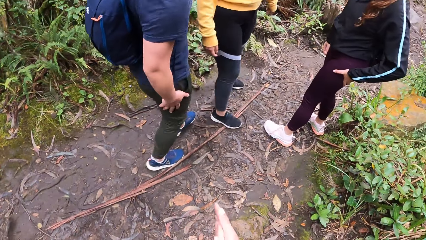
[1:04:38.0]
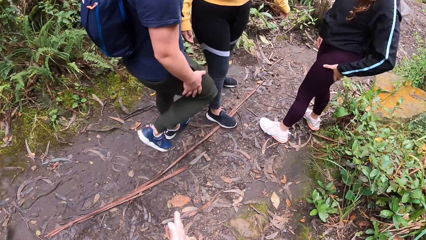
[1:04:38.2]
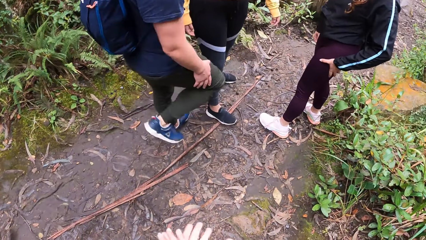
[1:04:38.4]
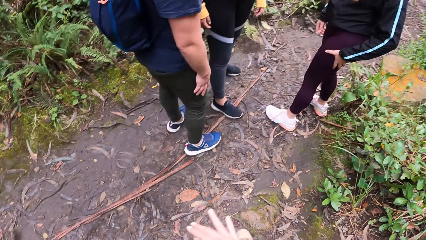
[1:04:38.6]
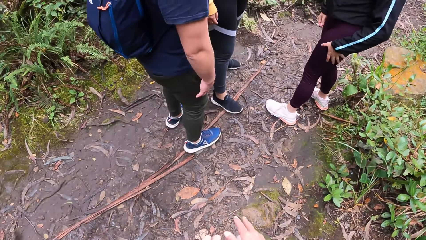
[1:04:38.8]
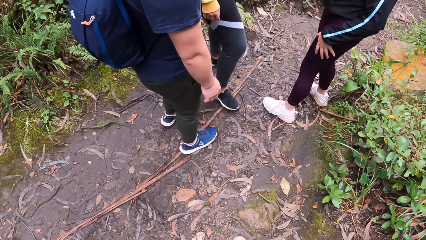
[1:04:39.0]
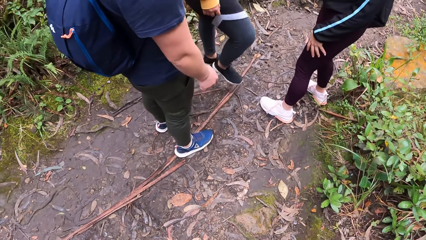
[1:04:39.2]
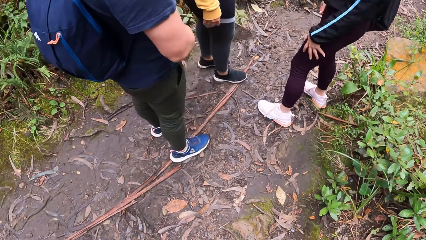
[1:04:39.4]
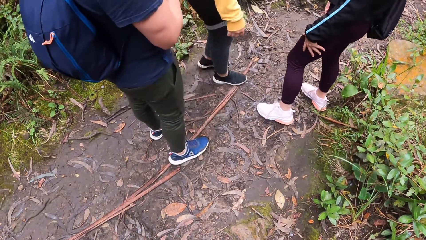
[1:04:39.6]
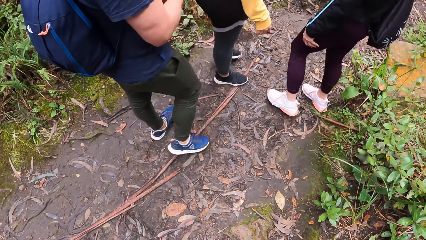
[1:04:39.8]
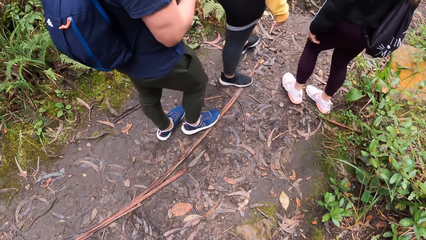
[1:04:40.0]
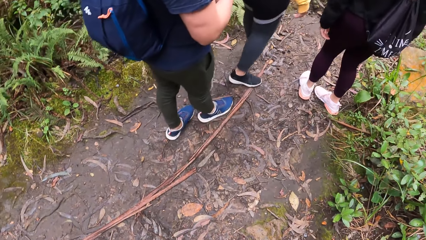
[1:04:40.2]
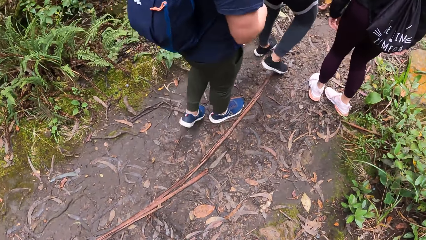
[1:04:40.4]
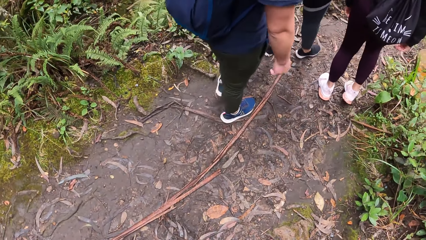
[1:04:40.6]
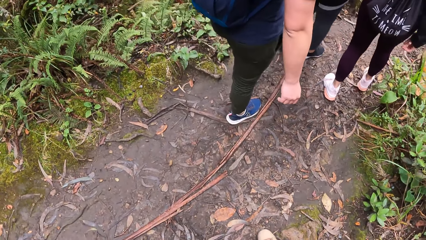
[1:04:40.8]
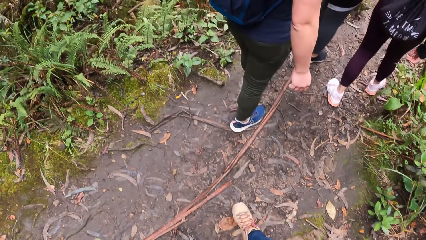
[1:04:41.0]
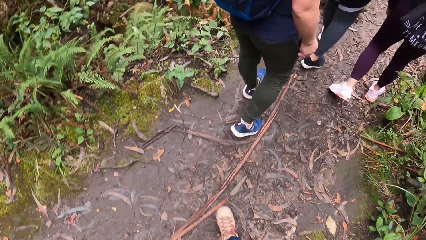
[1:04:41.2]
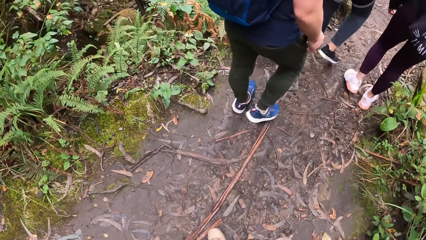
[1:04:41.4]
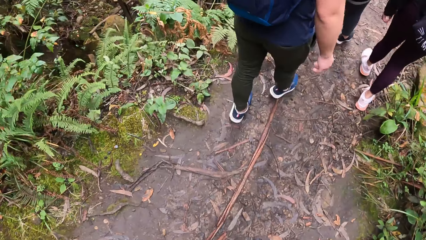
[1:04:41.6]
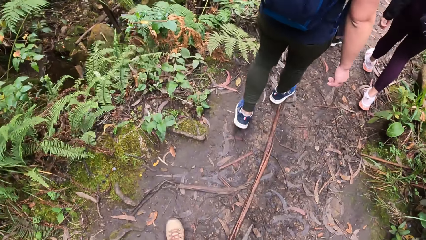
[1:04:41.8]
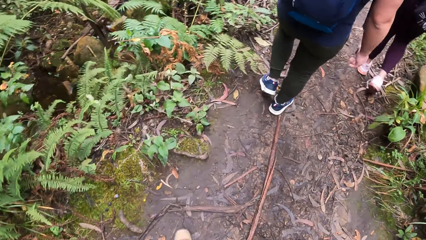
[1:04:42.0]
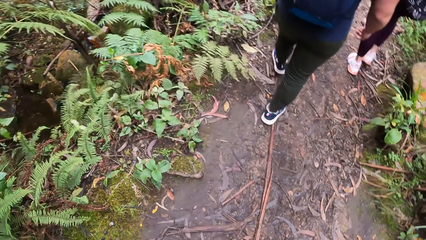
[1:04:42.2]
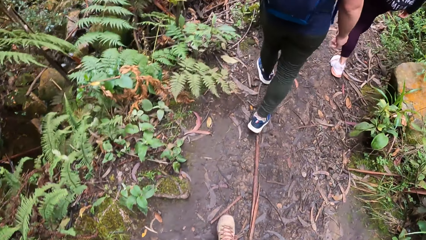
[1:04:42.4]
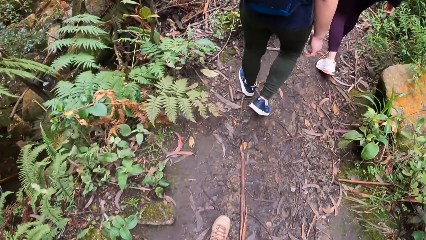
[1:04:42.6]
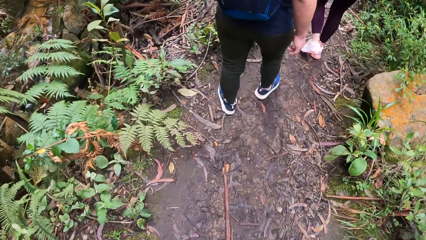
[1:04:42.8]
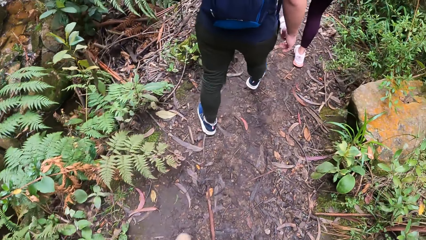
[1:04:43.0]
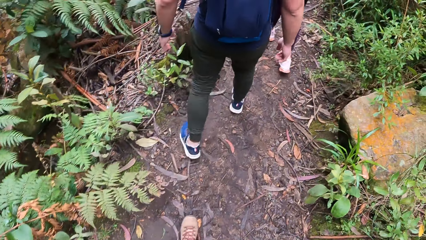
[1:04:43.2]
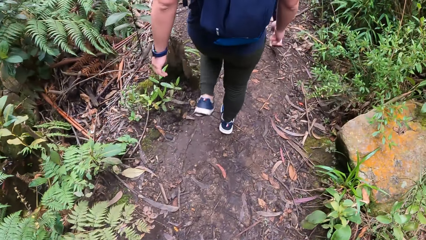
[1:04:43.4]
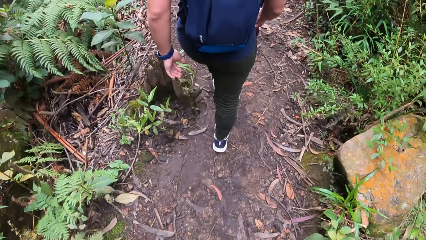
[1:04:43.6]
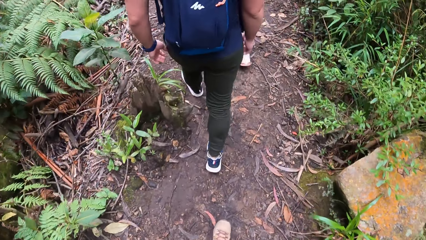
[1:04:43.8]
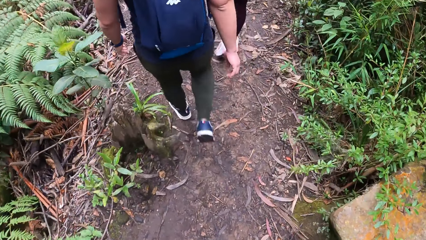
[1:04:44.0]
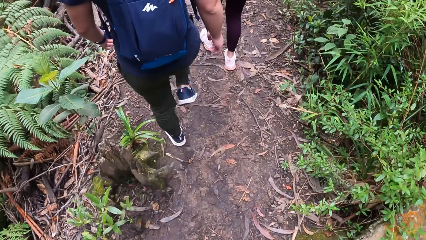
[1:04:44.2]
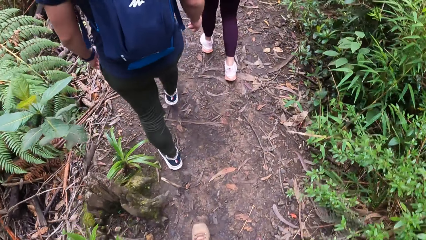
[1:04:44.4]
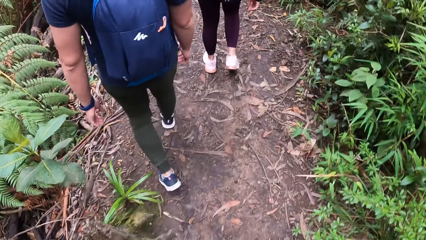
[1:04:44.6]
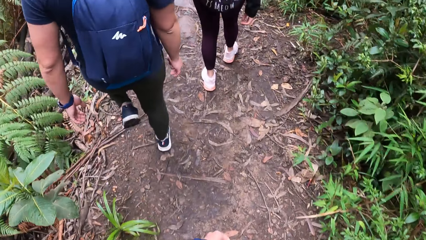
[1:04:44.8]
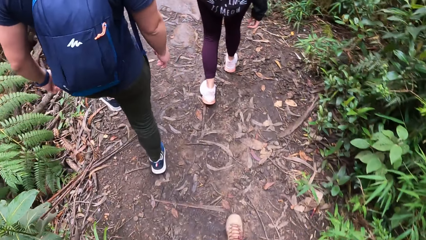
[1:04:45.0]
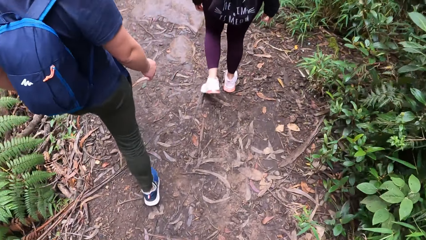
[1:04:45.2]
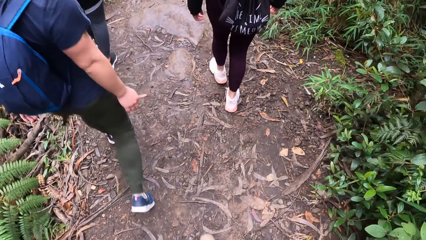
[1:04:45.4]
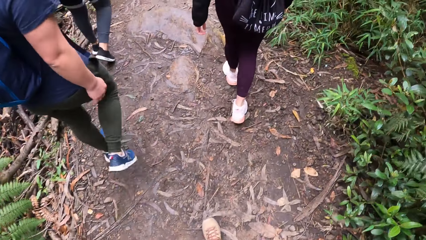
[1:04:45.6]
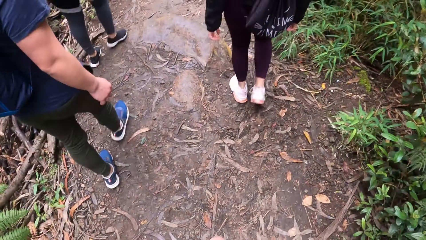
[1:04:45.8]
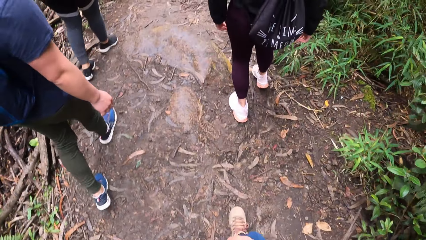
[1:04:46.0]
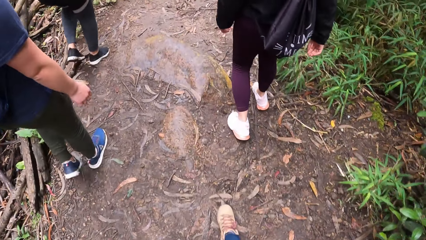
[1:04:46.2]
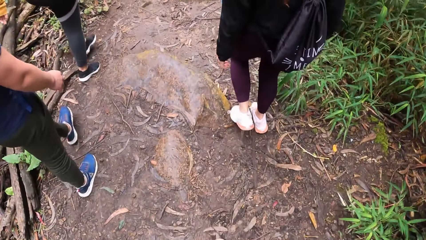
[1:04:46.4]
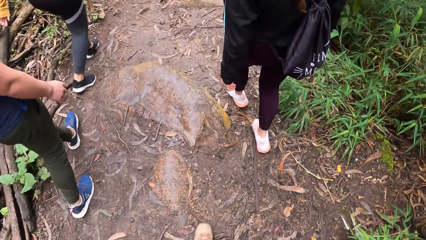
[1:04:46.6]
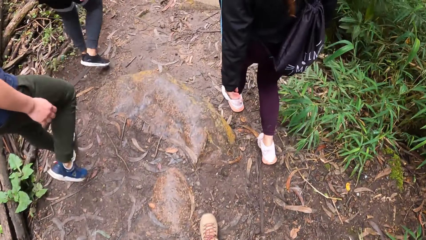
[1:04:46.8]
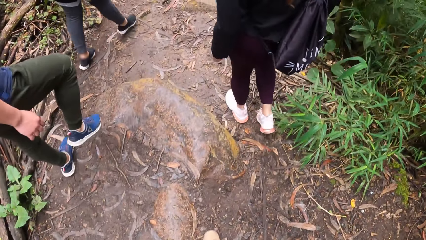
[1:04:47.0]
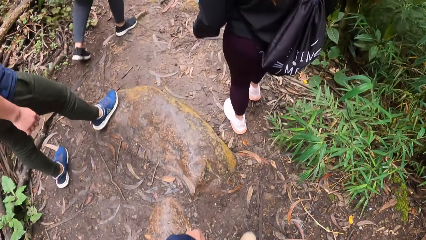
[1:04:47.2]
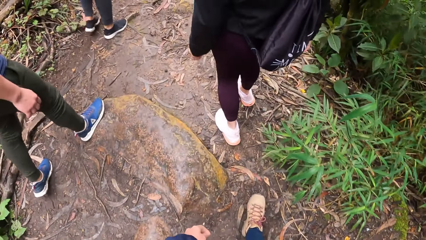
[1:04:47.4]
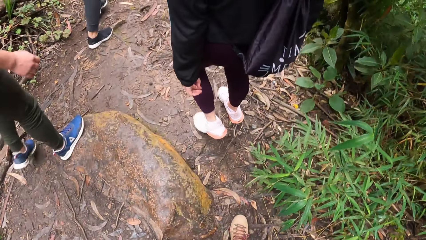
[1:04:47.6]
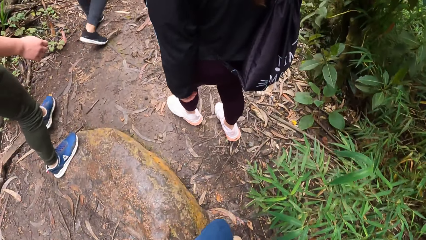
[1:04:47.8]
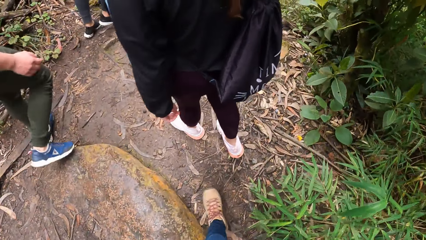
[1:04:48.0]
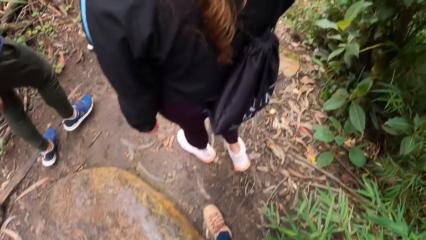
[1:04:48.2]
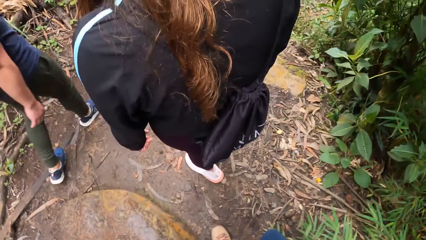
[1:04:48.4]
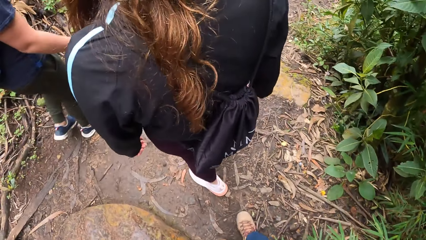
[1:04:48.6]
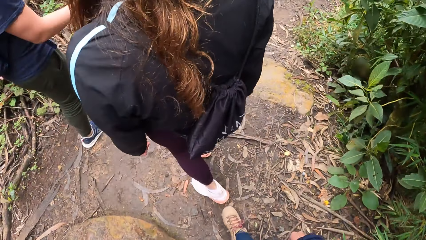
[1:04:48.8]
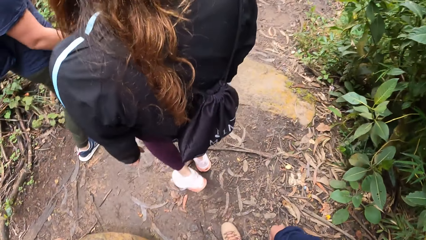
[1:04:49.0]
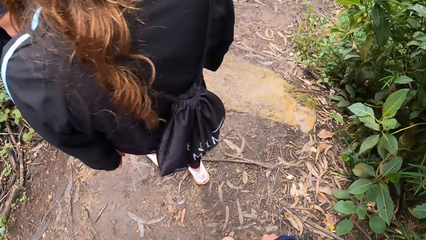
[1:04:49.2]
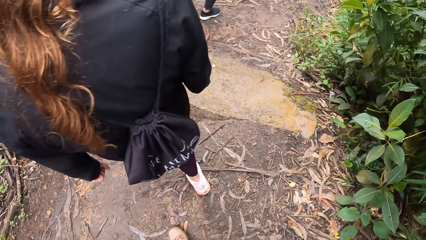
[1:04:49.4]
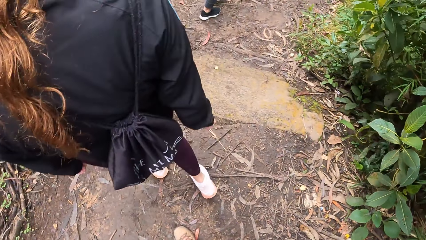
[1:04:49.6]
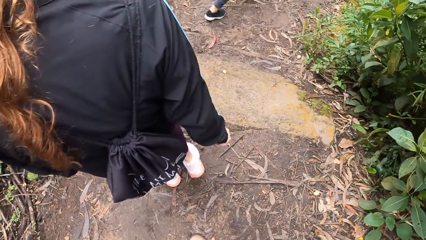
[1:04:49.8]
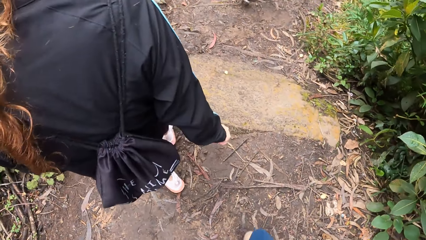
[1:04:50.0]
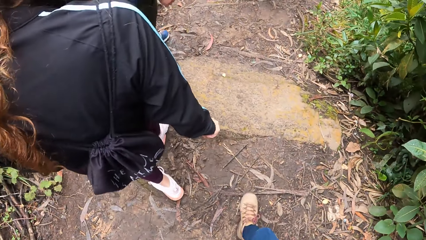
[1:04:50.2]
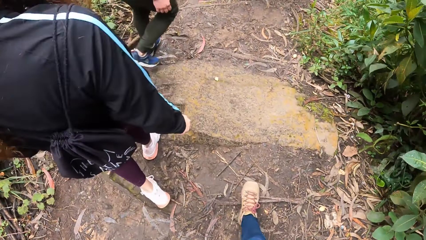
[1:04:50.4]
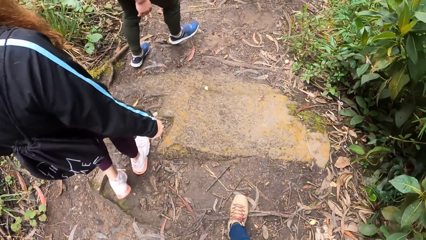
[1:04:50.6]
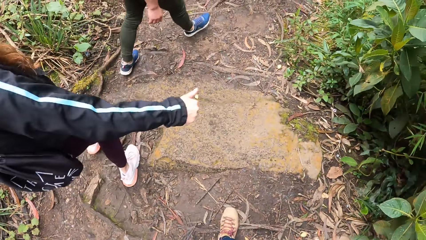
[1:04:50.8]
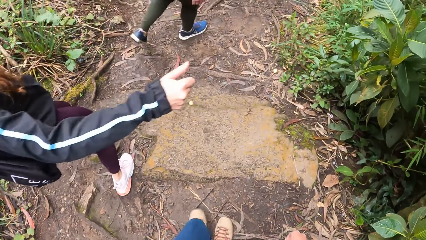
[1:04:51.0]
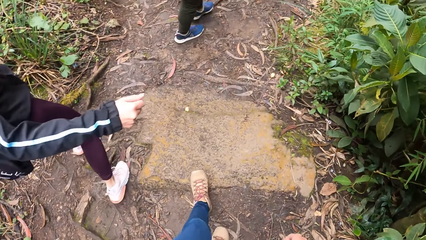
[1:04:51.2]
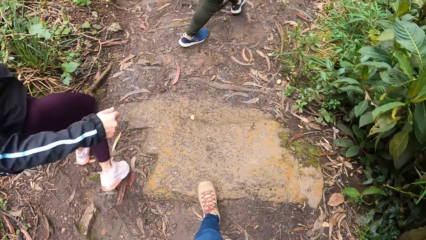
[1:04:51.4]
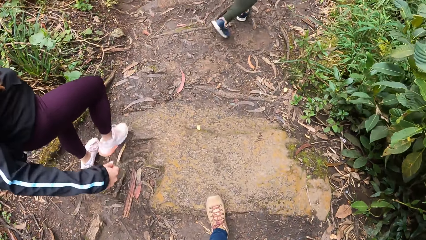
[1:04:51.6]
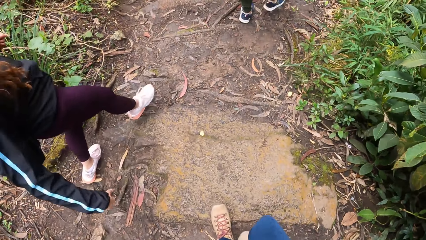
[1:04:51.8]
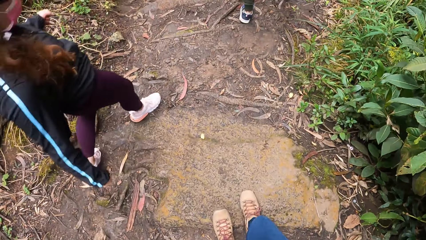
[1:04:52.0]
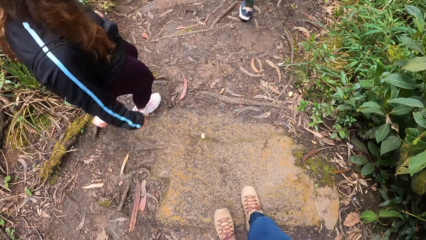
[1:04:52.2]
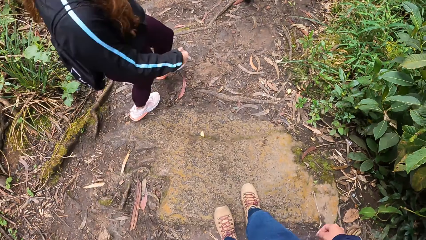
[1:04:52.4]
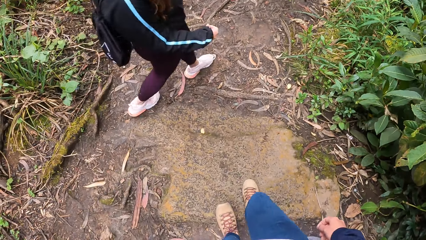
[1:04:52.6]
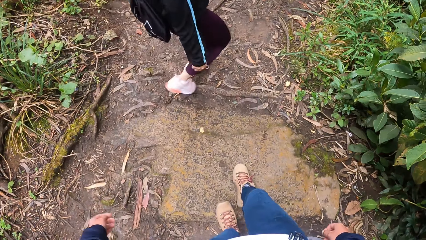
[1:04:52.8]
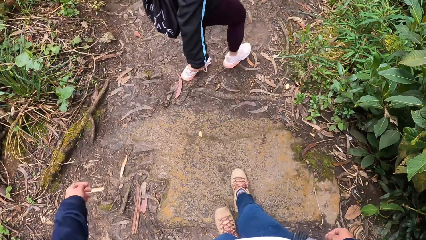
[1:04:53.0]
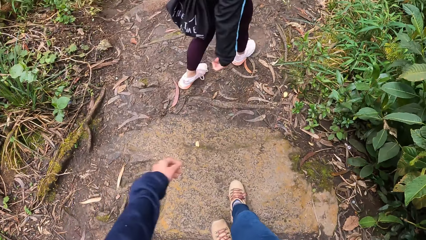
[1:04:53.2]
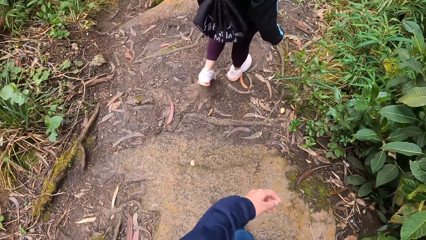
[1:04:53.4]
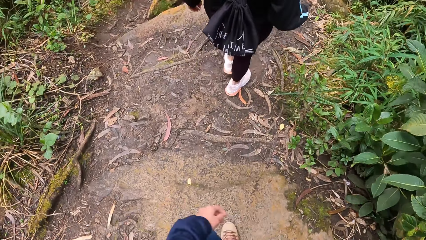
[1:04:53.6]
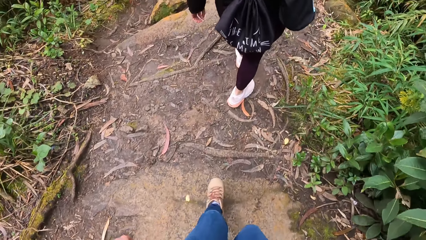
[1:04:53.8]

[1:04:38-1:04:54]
The man holds his thigh. The camera wearer walks through the path in the forest with the woman, the man and the other woman. They walk behind the man.
